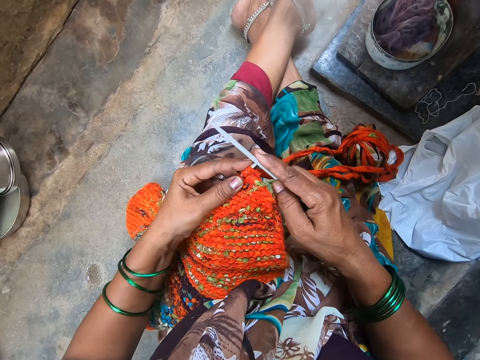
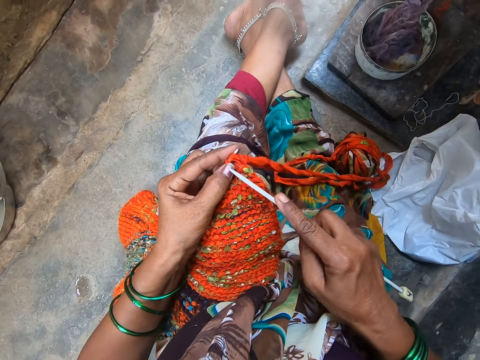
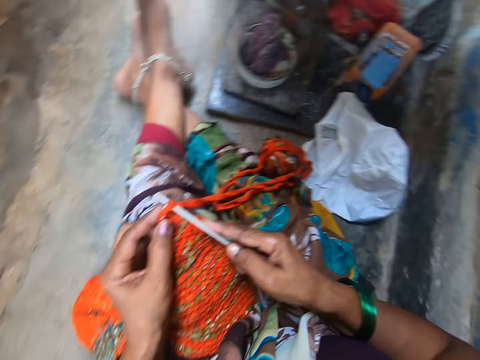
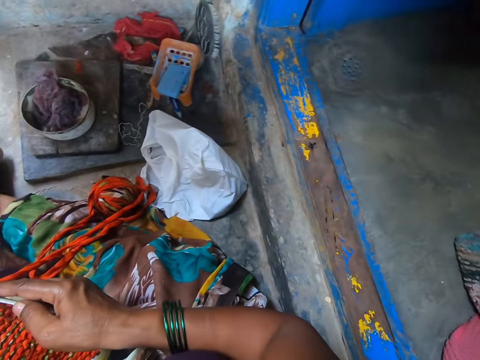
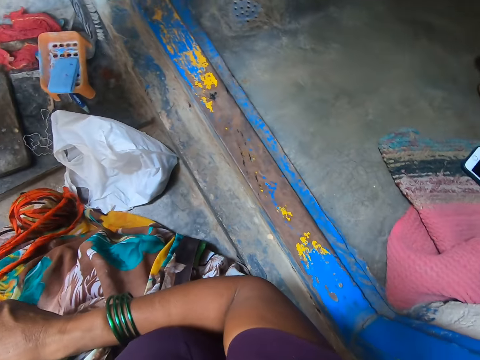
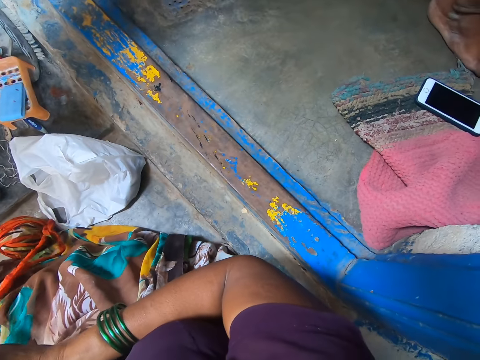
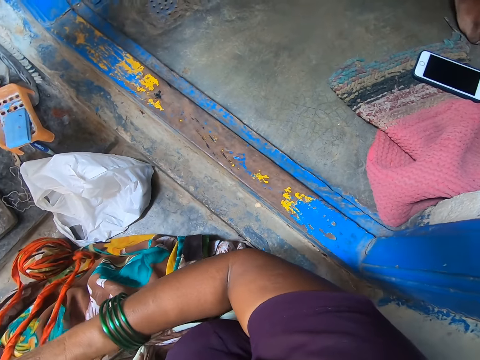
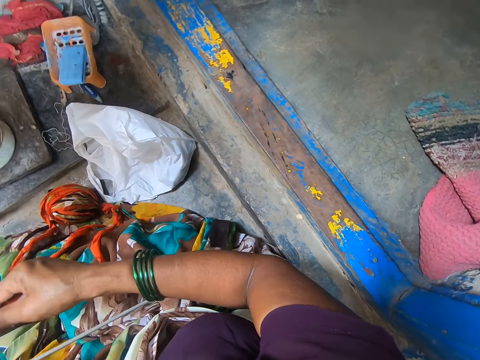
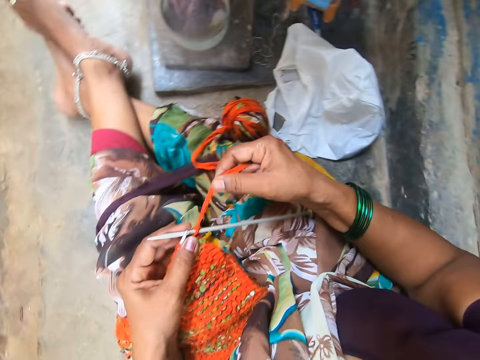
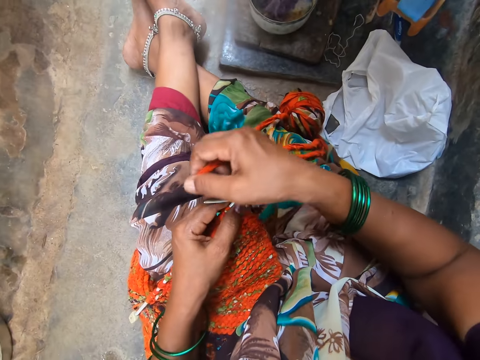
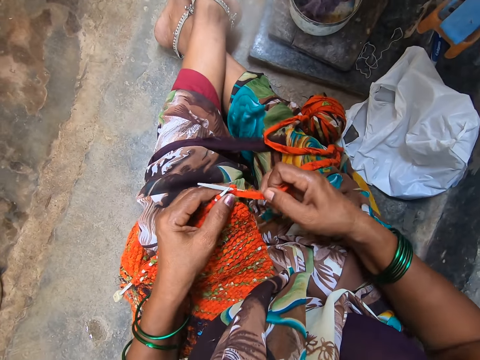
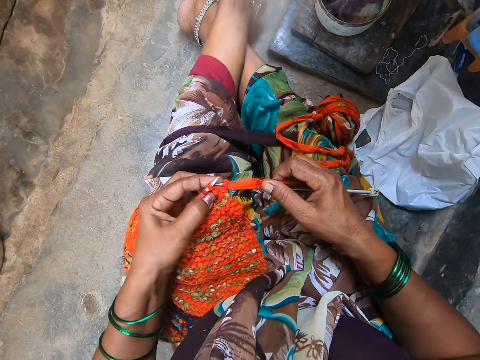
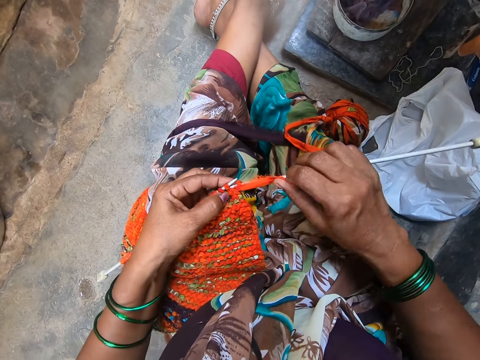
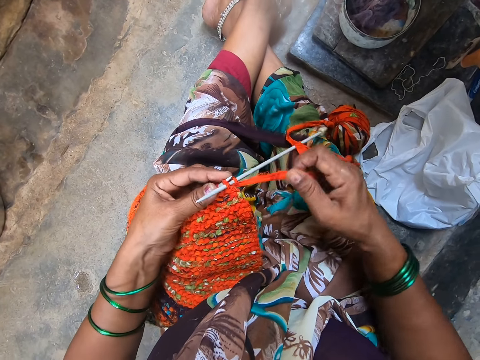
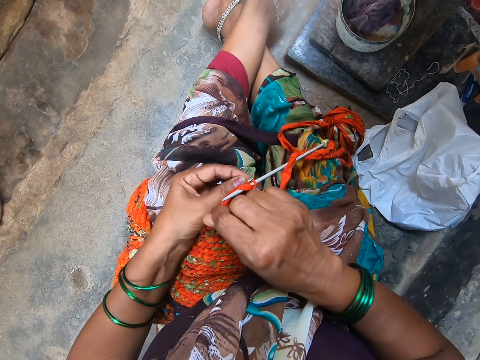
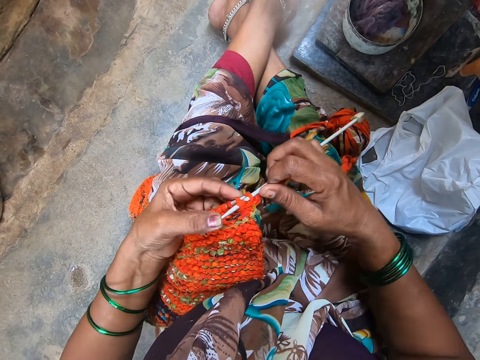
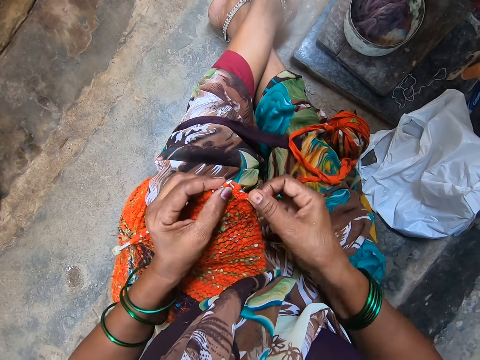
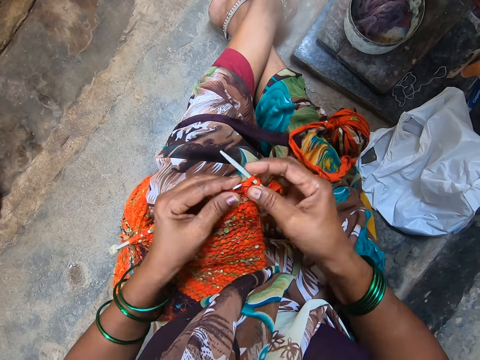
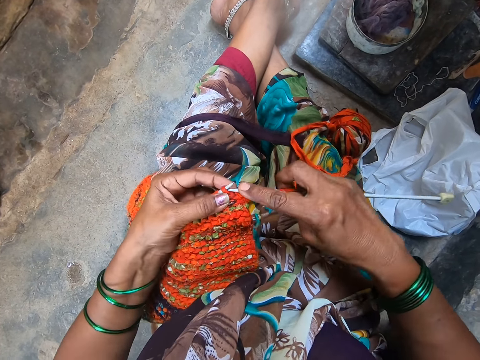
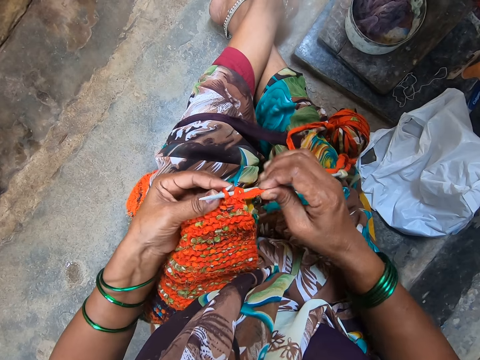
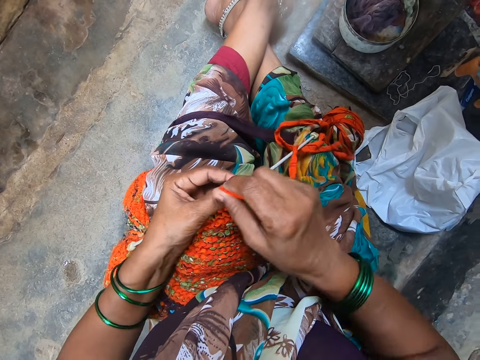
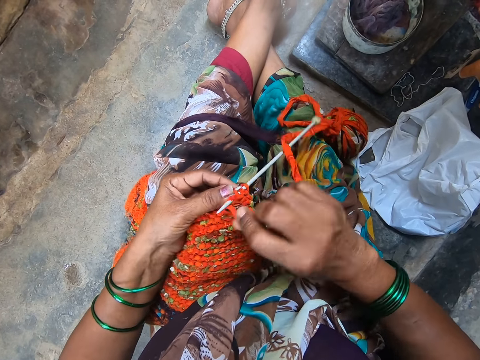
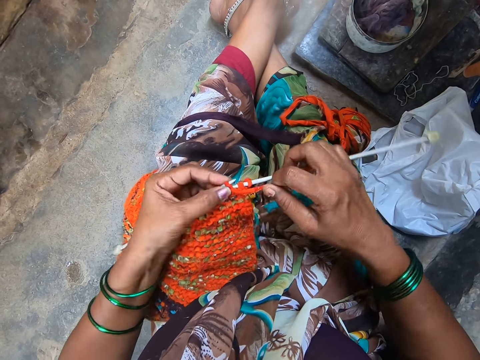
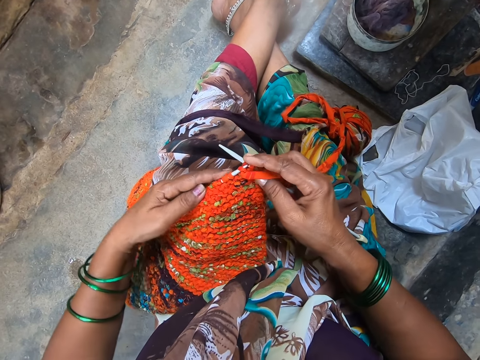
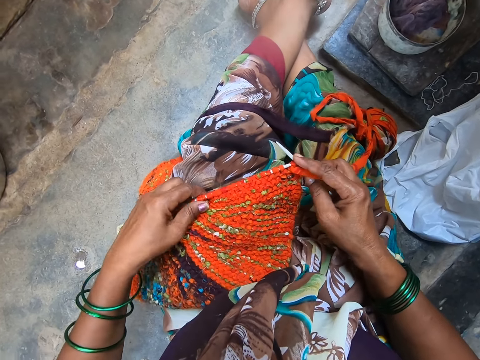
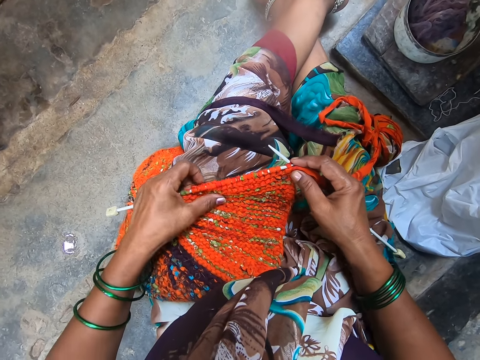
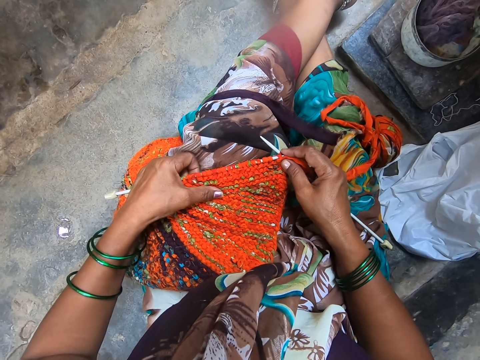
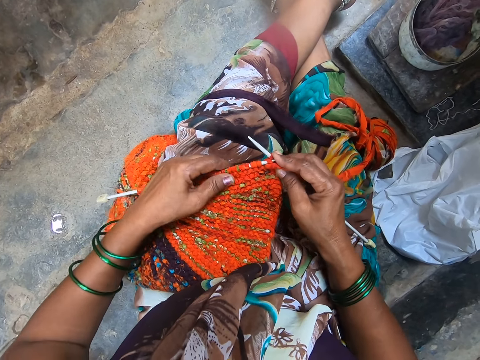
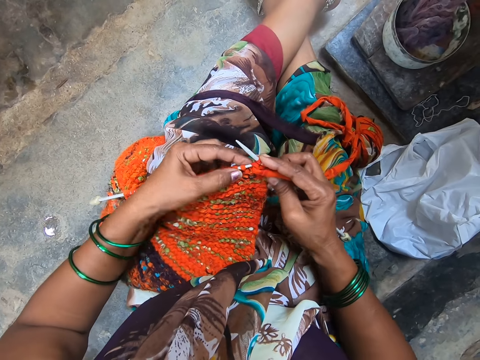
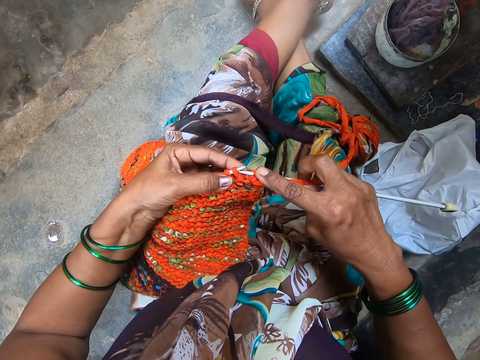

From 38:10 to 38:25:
The camera wearer crochets the yarn with the crochet hook. They look around a room. A man walks around the room. The camera wearer coils a knitting thread on a knitting needle. They knit a piece of fabric with the knitting needle. They coil the knitting thread on the knitting needle. They knit the piece of fabric with the knitting needle. They coil the knitting thread on the knitting needle. They knit the piece of fabric with the knitting needle. They adjust the piece of knitted fabric on a lap.

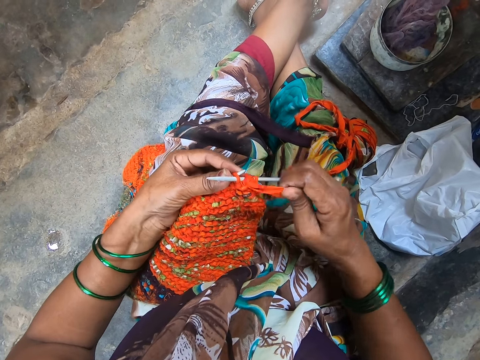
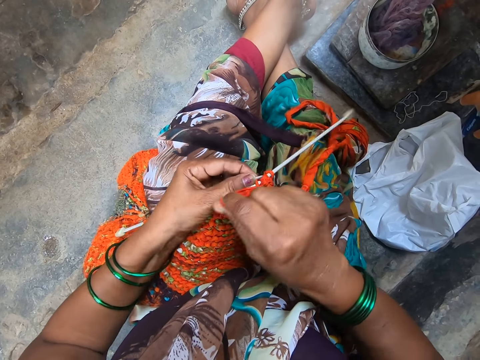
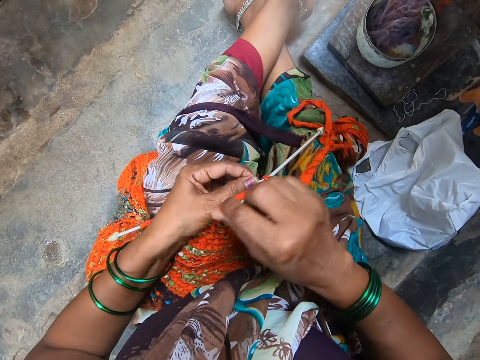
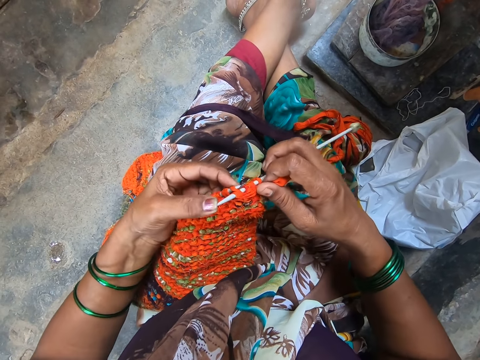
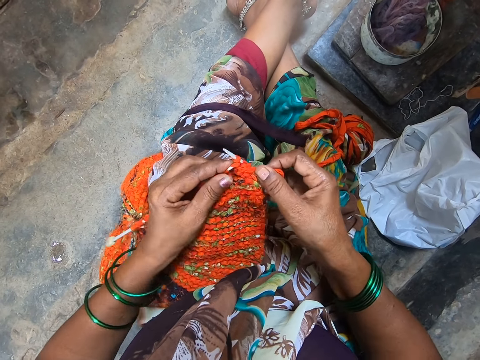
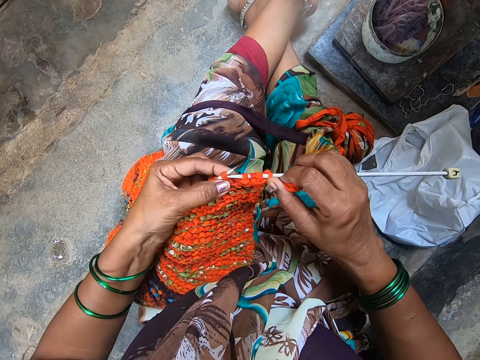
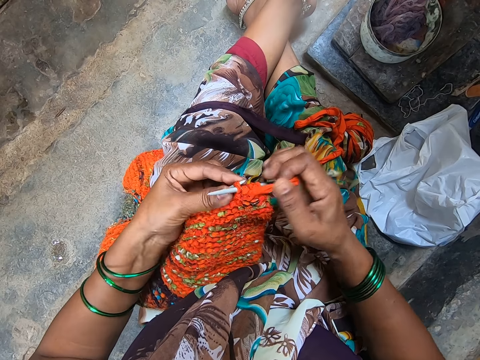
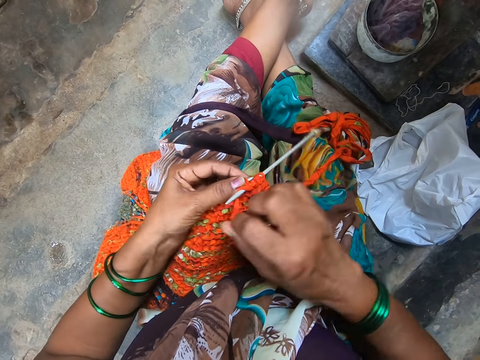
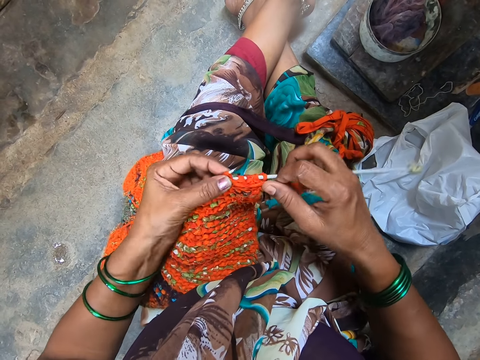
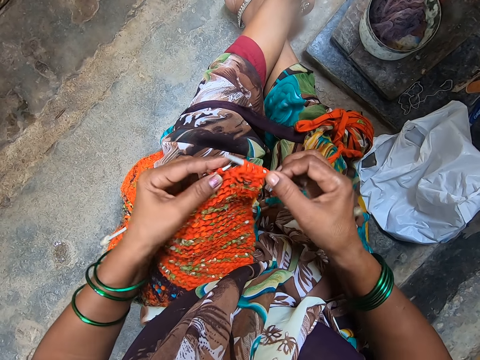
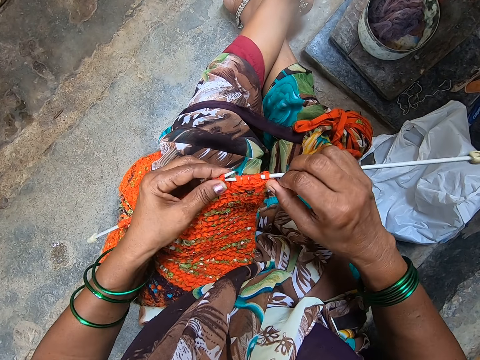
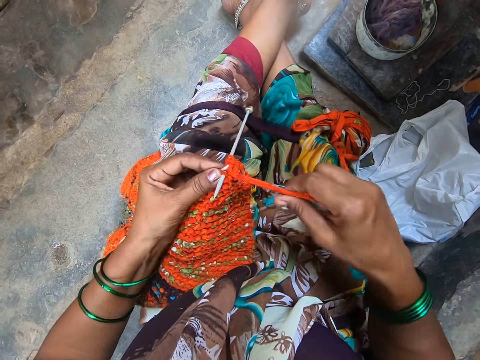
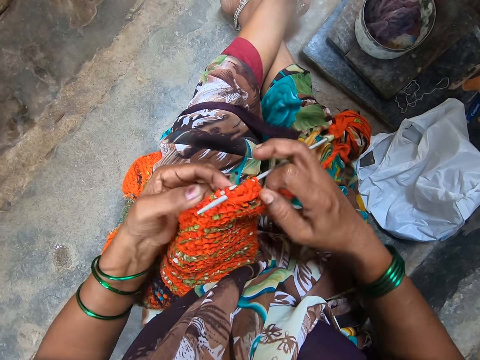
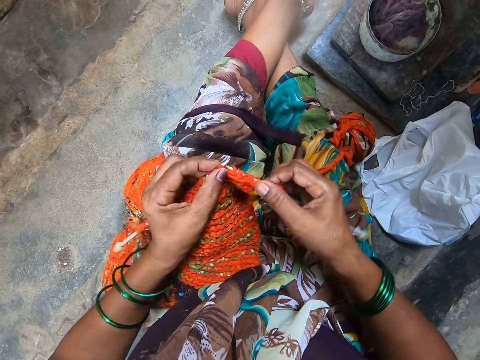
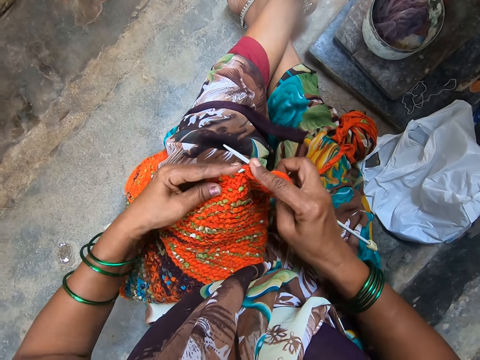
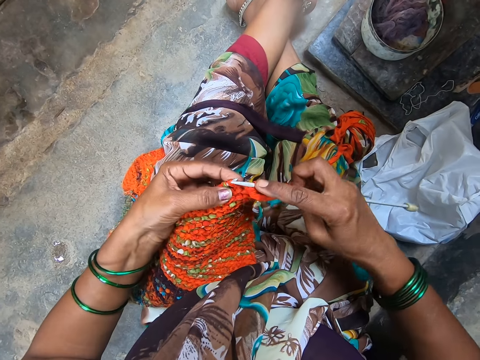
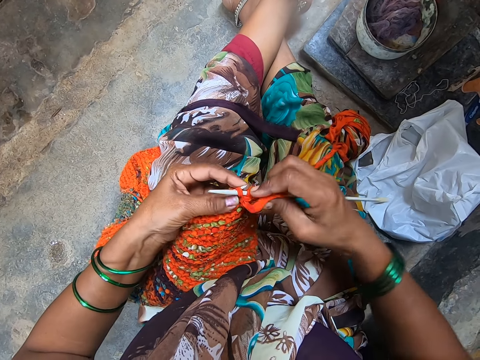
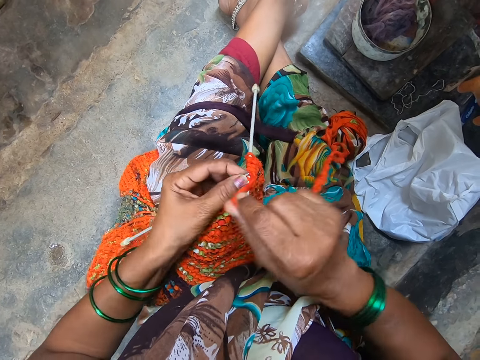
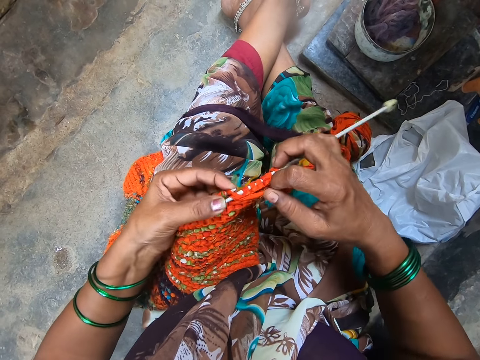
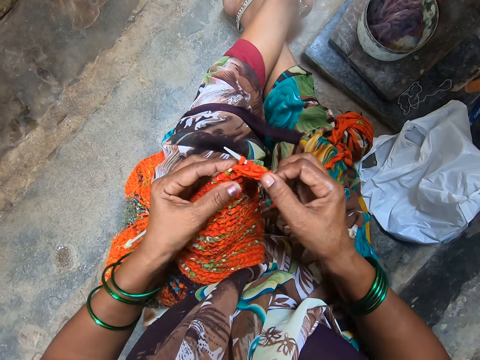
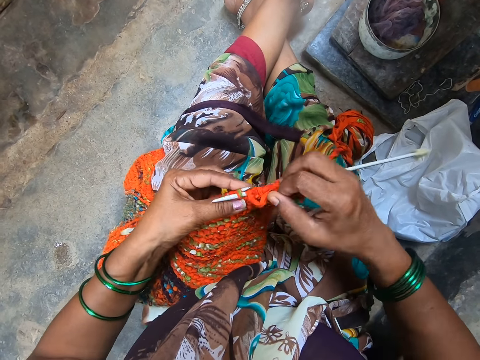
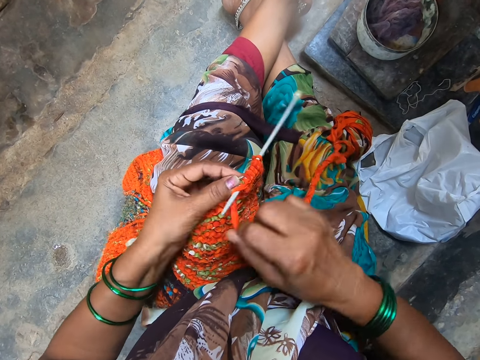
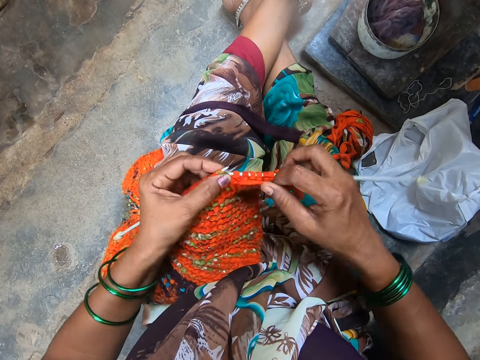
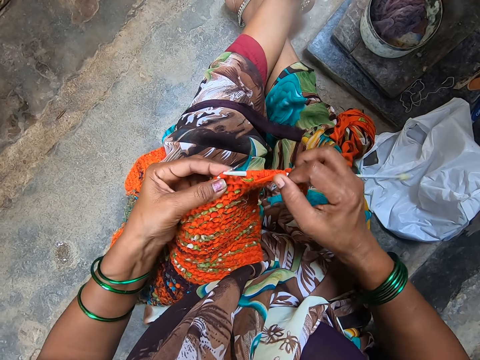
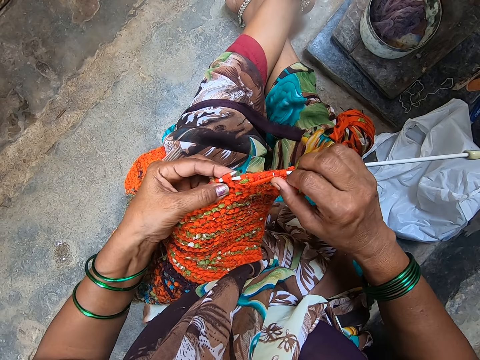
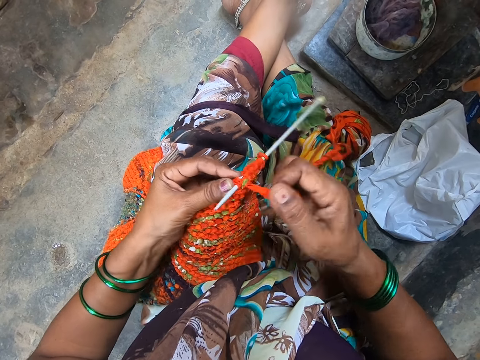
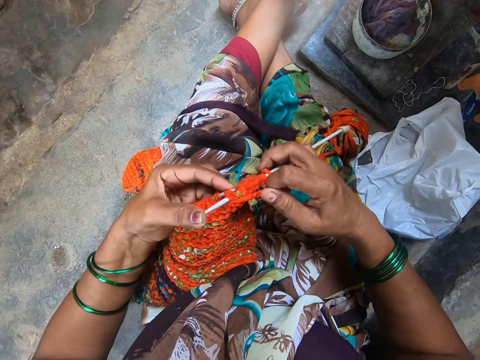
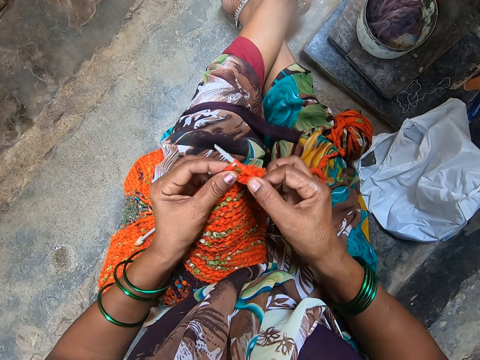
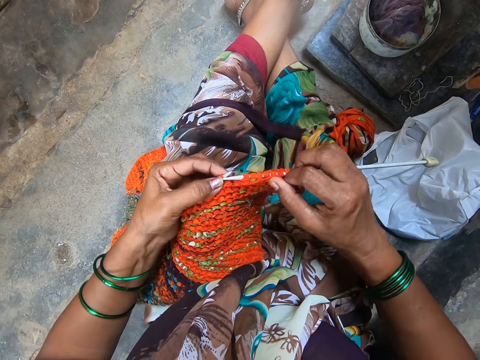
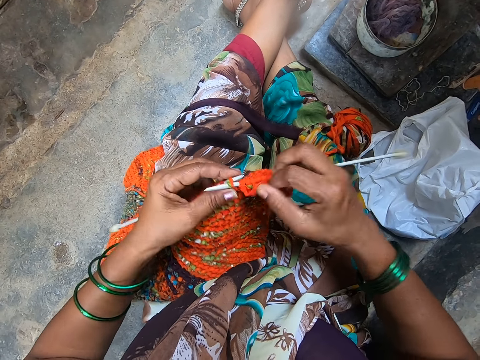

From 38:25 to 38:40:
The camera wearer knits a piece of fabric with a knitting needle. They coil a knitting thread on the knitting needle. They knit the piece of fabric with the knitting needle. They coil the knitting thread on the knitting needle. They knit the piece of fabric with the knitting needle. They coil the knitting thread on the knitting needle. They knit the piece of fabric with the knitting needle. They coil the knitting thread on the knitting needle. They knit the piece of fabric with the knitting needle. They coil the knitting thread on the knitting needle. They knit the piece of fabric with the knitting needle.
